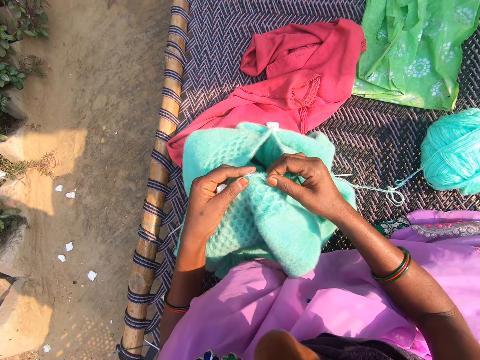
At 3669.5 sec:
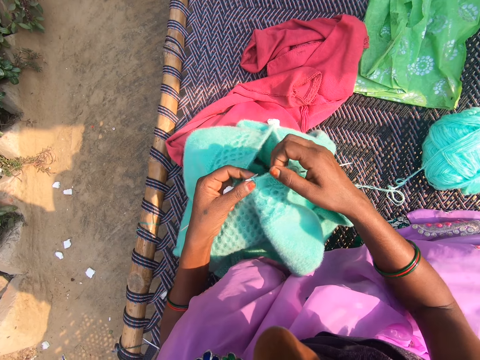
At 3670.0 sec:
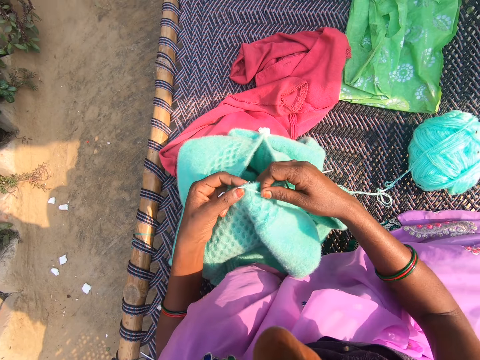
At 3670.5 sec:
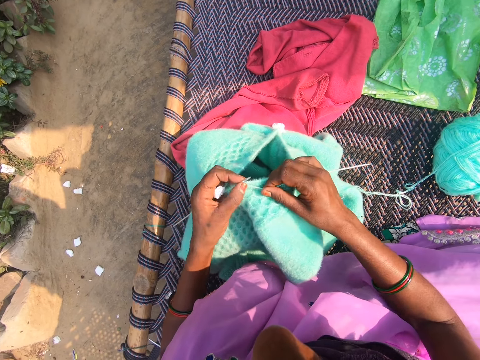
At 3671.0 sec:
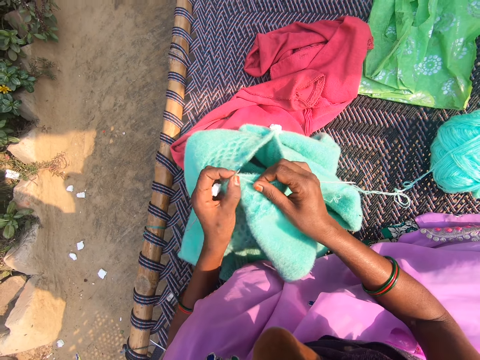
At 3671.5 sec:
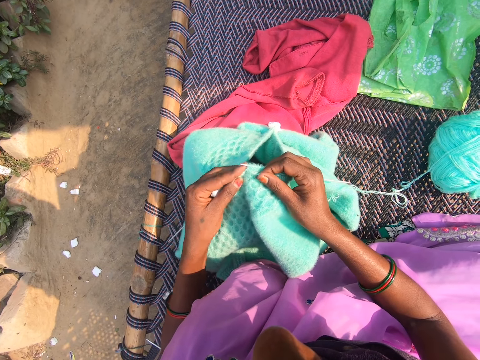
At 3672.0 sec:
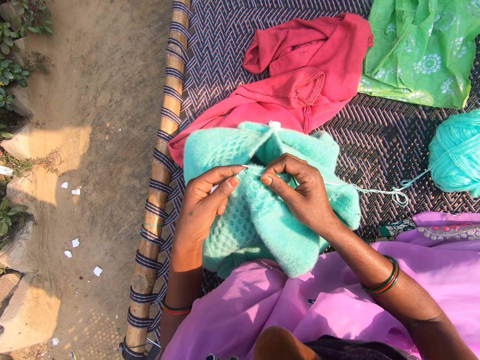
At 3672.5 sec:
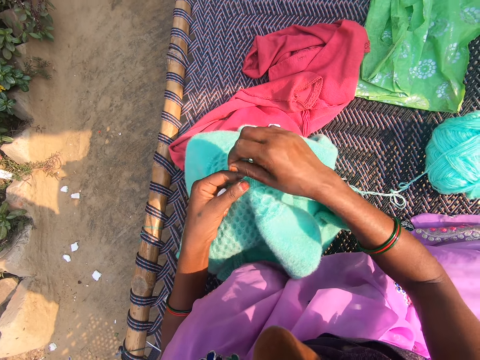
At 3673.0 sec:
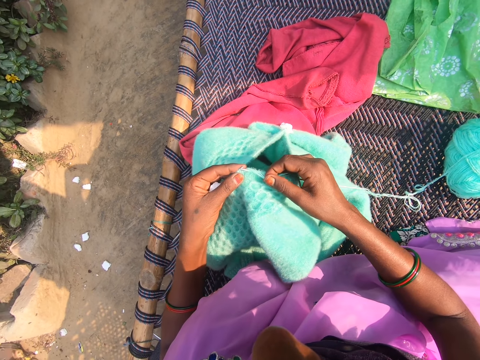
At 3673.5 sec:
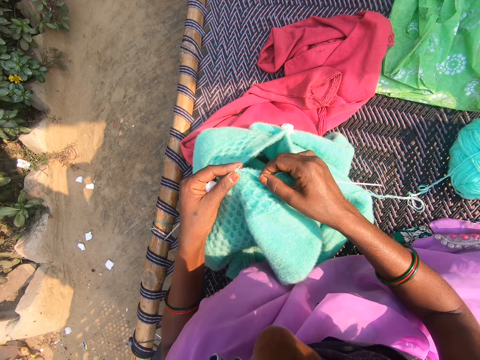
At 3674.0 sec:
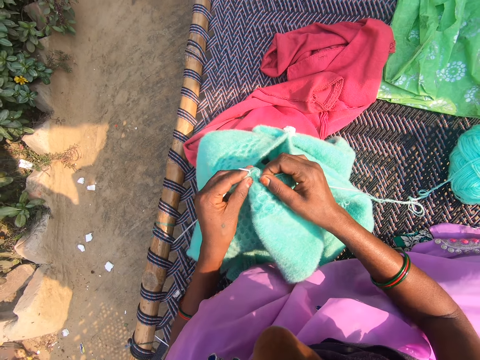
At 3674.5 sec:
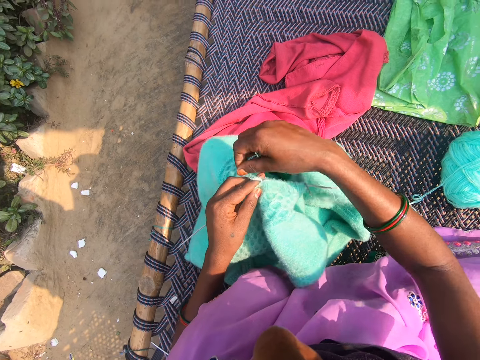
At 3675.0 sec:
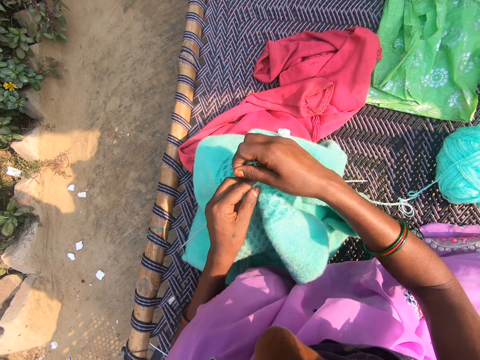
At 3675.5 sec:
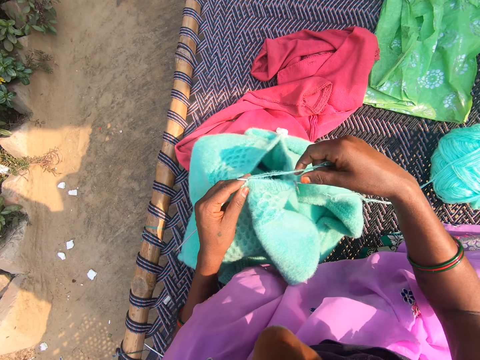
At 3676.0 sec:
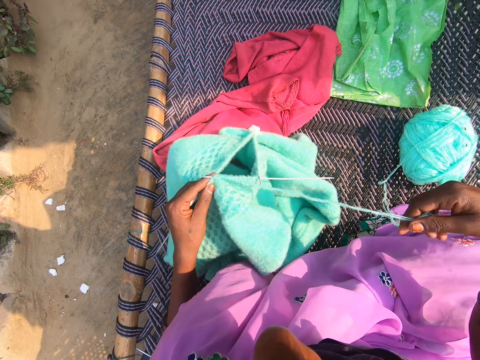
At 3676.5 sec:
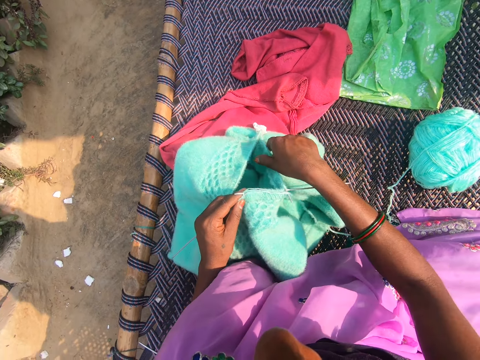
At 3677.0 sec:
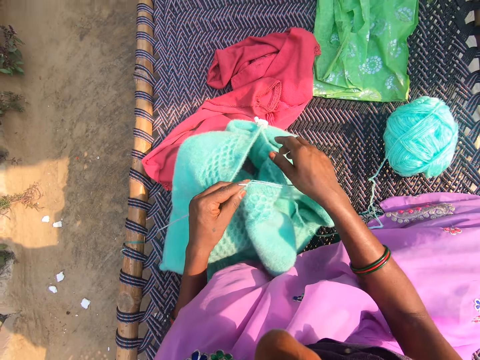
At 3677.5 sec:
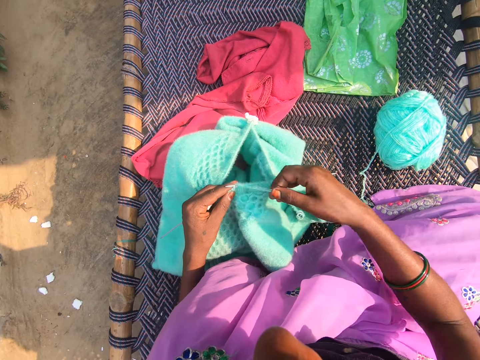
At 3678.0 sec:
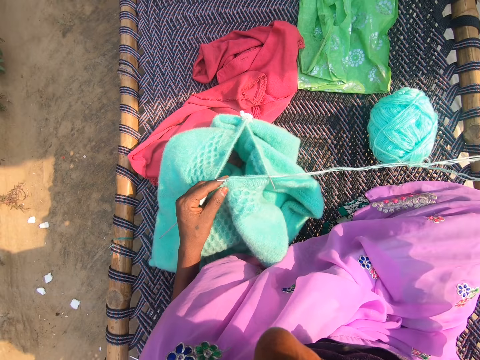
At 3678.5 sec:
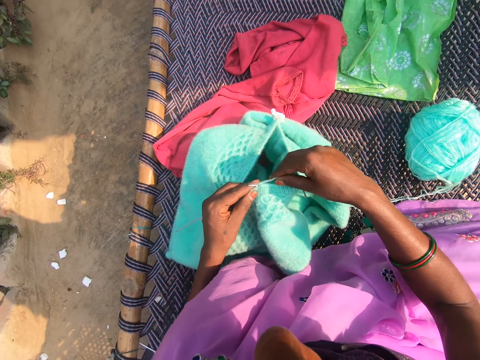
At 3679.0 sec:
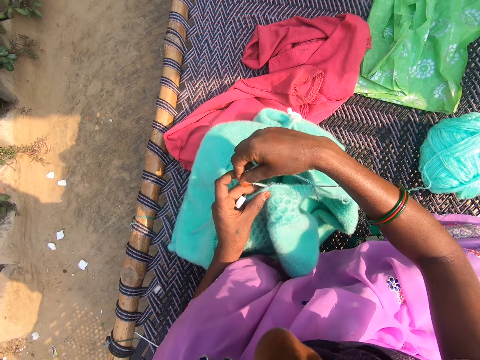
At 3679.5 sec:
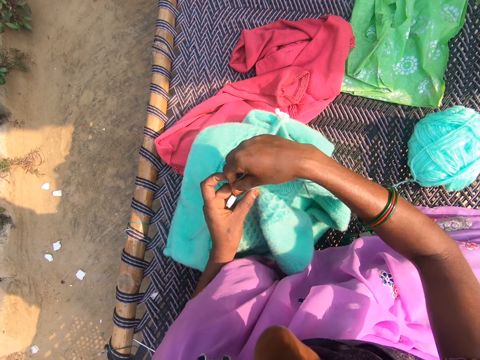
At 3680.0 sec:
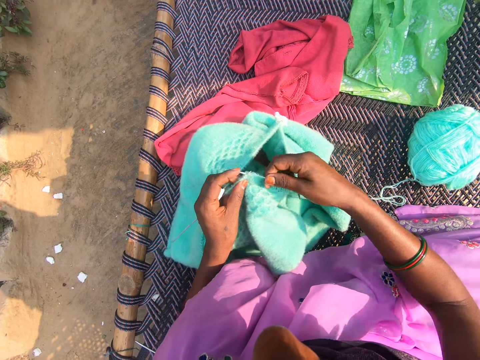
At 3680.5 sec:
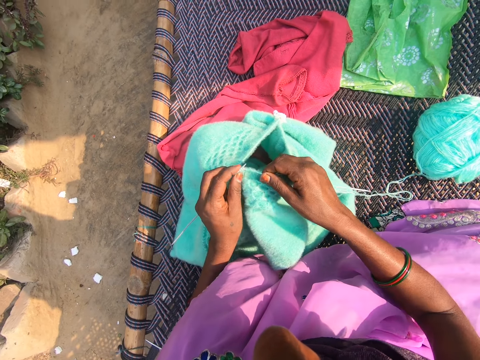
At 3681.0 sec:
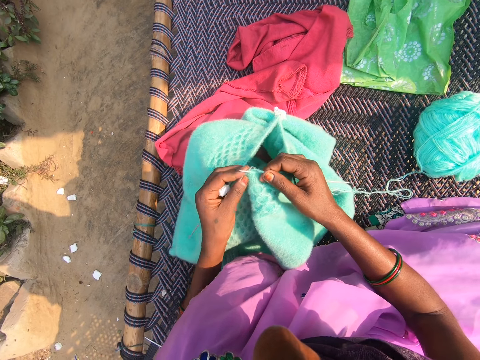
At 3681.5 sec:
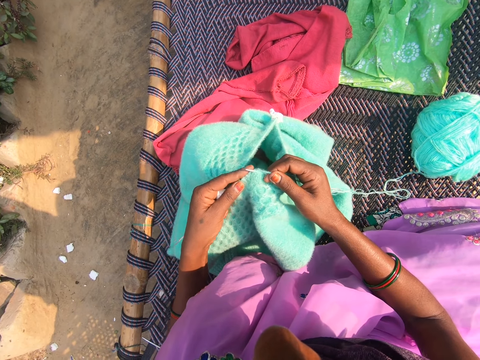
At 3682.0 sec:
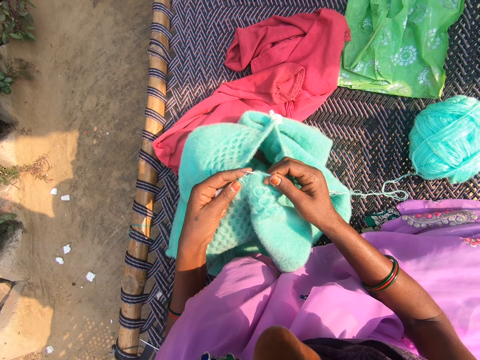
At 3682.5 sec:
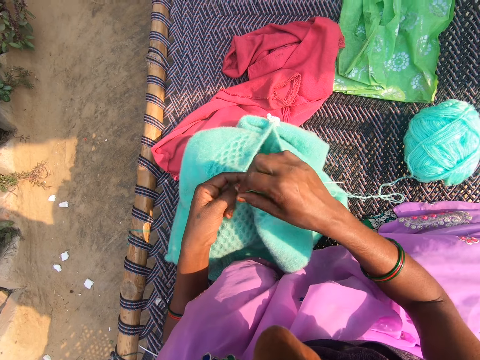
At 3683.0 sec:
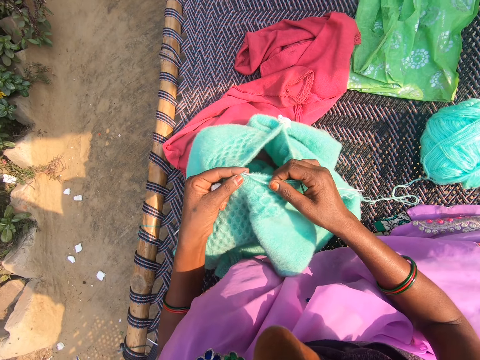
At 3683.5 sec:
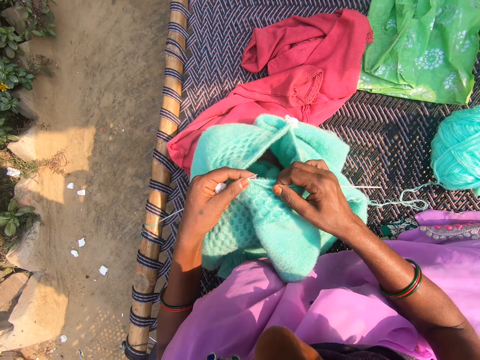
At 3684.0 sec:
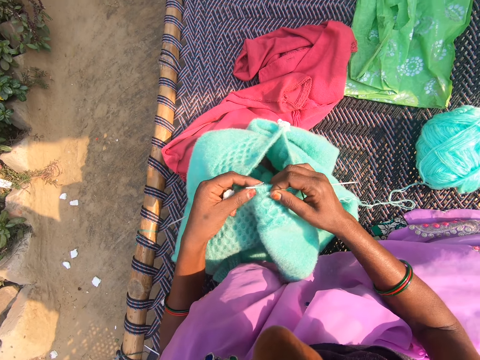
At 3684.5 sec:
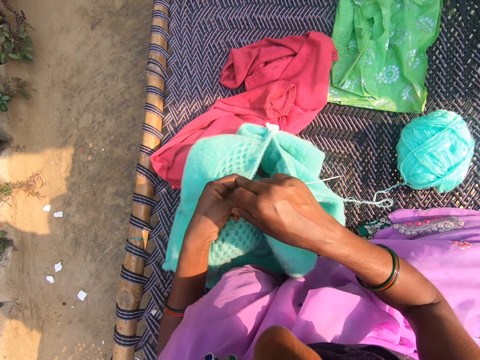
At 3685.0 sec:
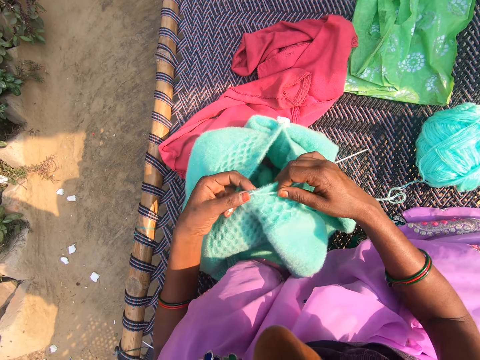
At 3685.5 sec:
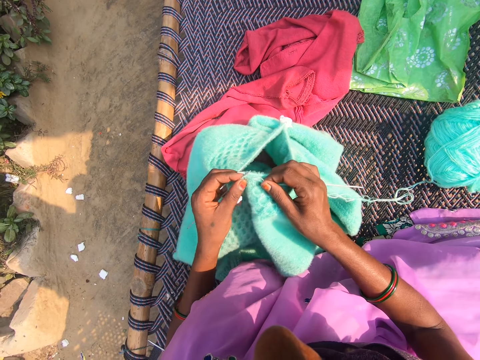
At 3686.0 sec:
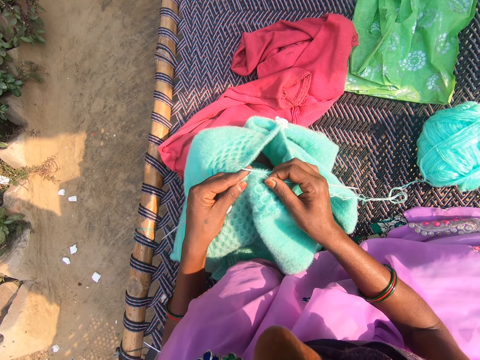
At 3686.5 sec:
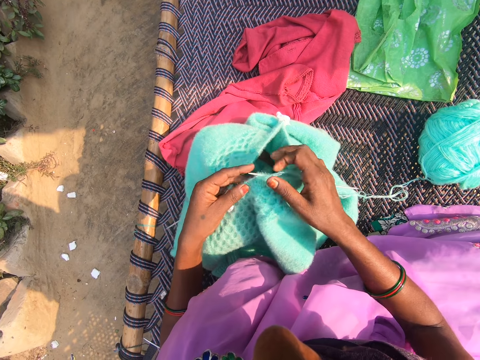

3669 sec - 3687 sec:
The camera wearer sews the sweater. They roll the thread around the crochet. They sew the sweater. They roll the thread around the crochet. They sew the sweater. They roll the thread around the crochet. They straighten the thread. They move the sweater. They straighten the thread. They hold the thread. They roll the thread around the crochet. They sew the sweater. They roll the thread around the crochet. They sew the sweater. They roll the thread around the crochet. They sew the sweater.

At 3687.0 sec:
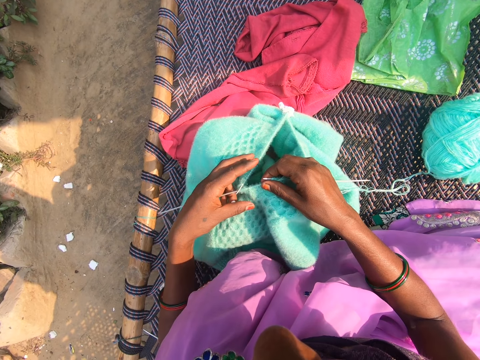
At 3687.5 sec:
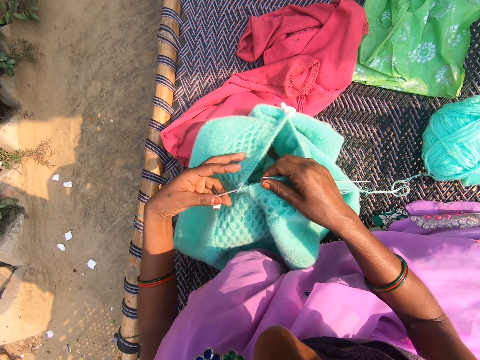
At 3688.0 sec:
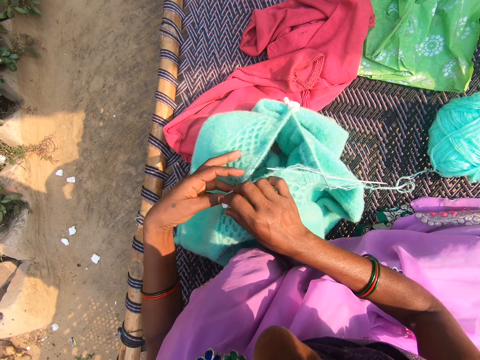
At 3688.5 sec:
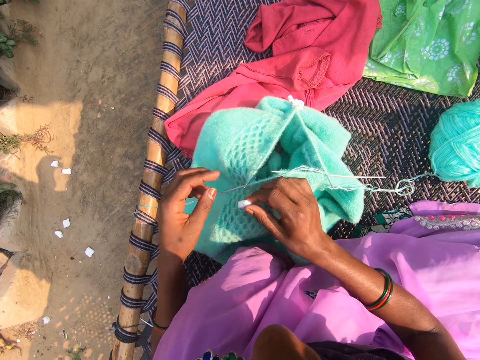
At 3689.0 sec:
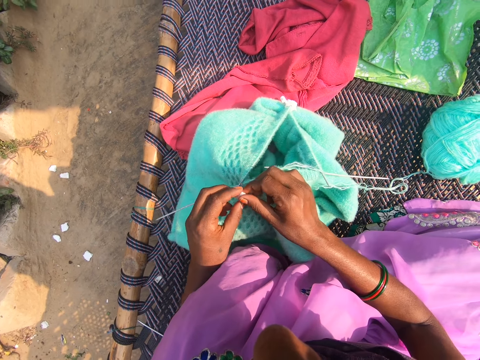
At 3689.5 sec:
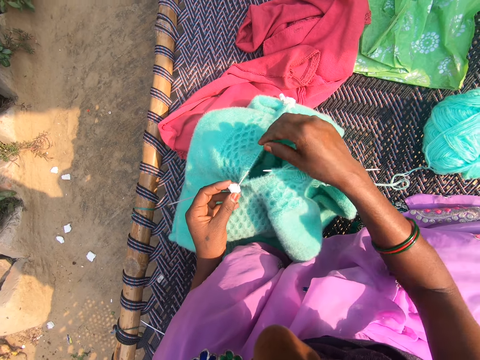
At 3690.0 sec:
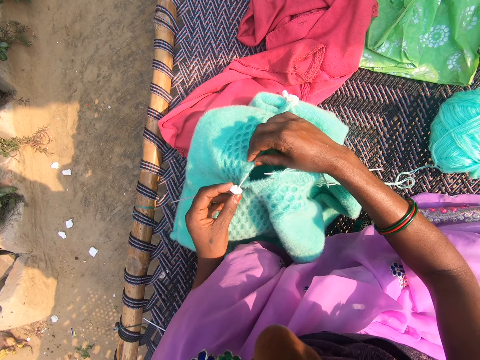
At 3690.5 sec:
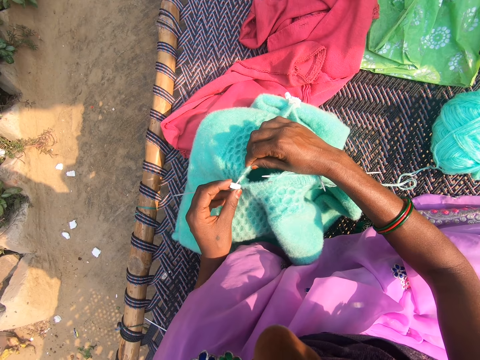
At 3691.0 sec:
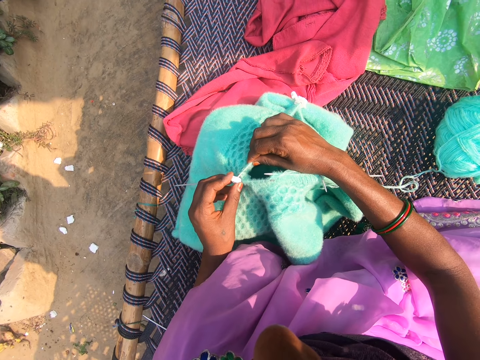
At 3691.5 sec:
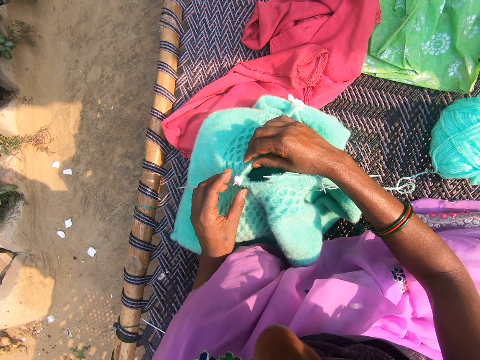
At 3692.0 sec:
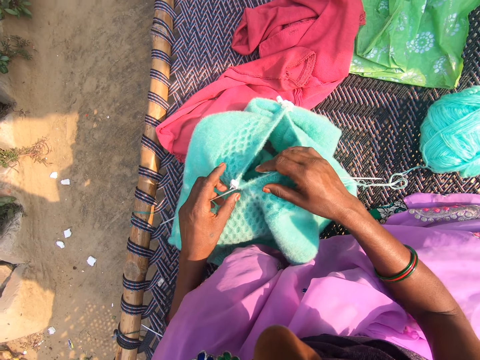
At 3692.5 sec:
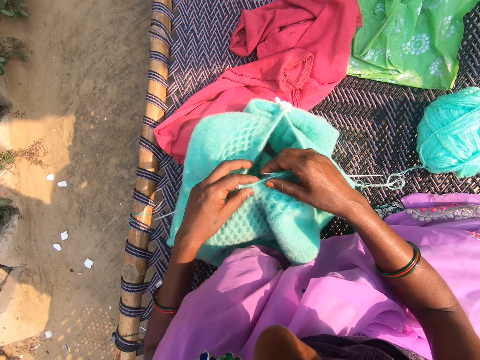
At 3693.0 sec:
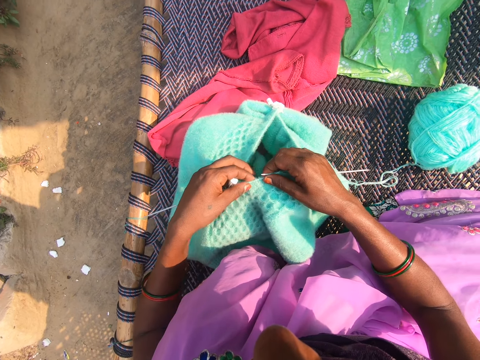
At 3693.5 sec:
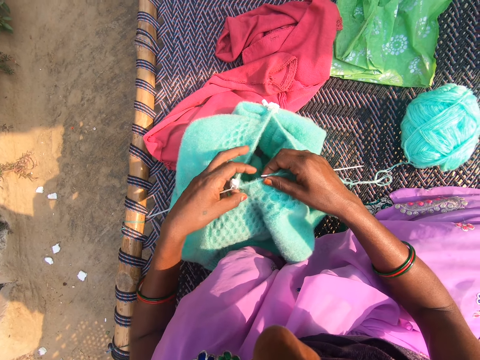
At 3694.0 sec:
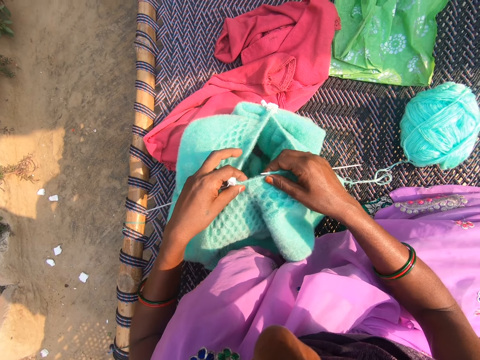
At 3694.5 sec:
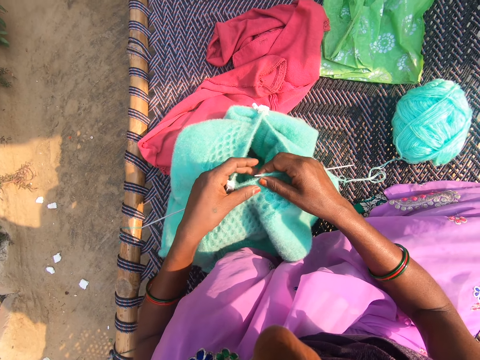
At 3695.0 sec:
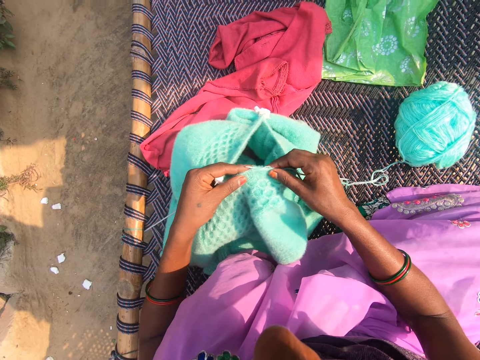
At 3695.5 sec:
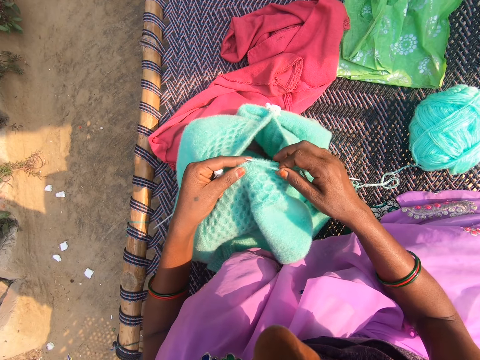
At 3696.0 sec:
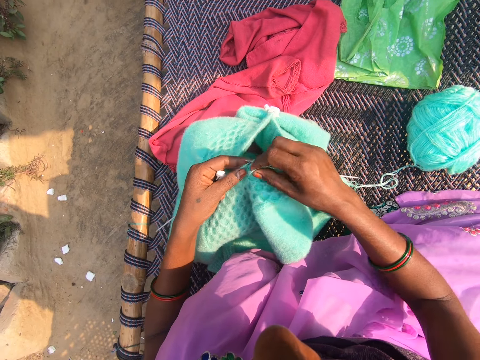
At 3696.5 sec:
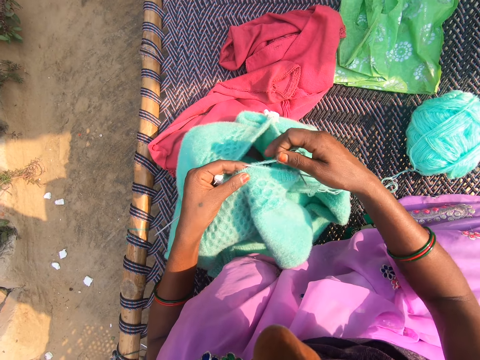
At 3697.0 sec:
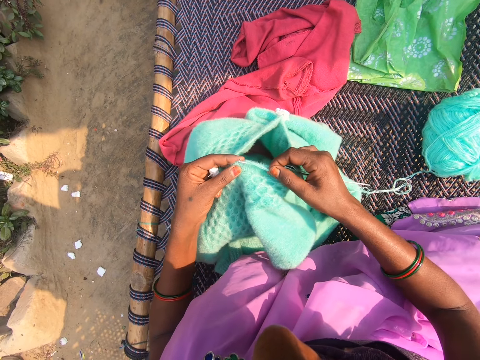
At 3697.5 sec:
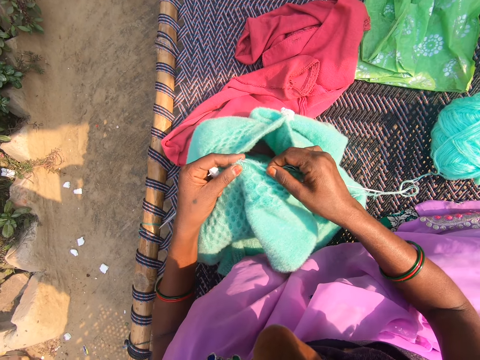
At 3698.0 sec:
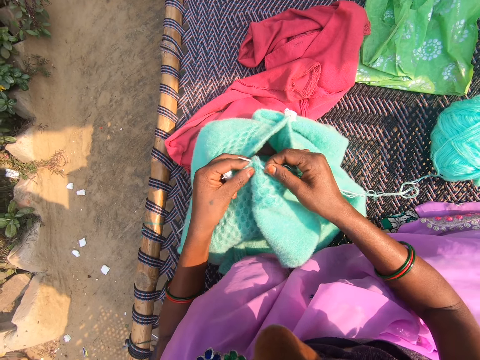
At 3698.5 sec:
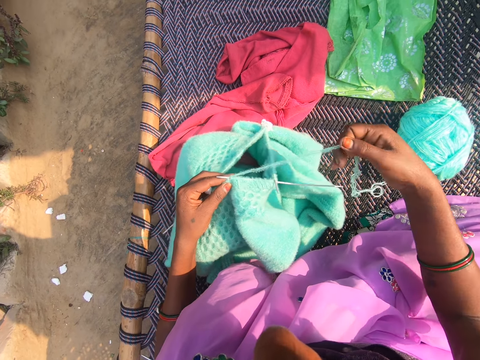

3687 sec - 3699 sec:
The camera wearer holds the crochet. She picks a needle protector from the knitted garment in her hand. She holds the sweater. She fixes the needle protector to the tip of a needle in her hand. She holds the sweater. She touches the sweater. She adjusts the thread on the needle in her hand. She holds the thread. She knits with the needles in her hand and the thread from the yarn on the charpoy. She rolls the thread around the crochet. She sews the sweater.
